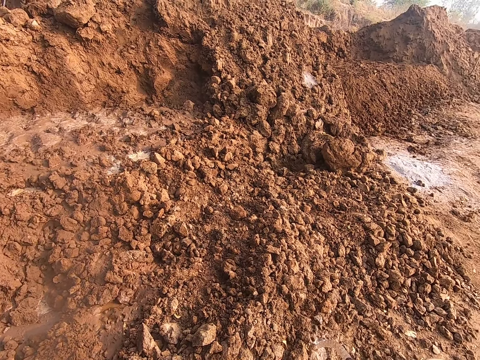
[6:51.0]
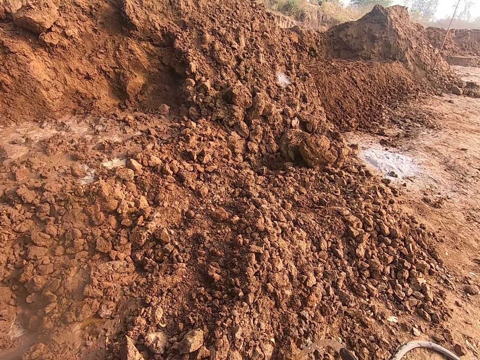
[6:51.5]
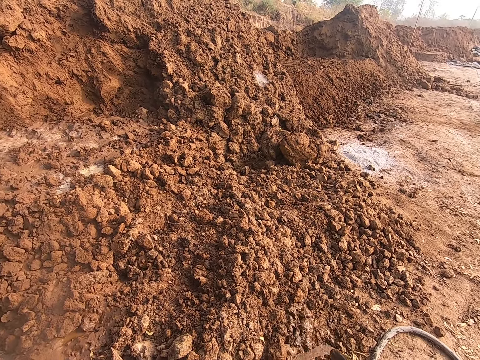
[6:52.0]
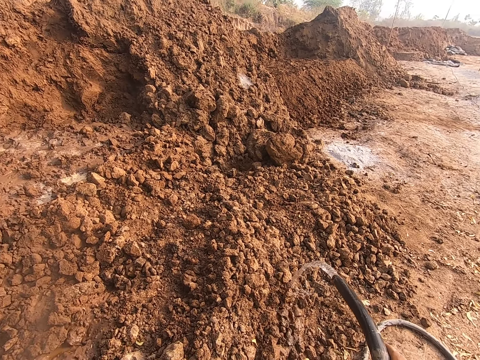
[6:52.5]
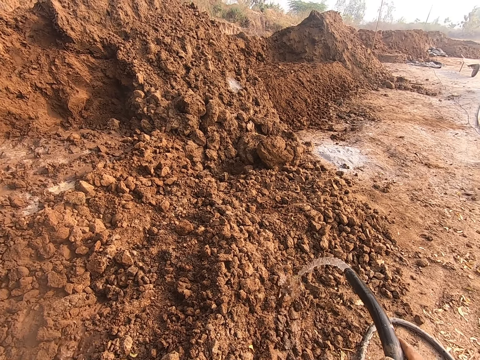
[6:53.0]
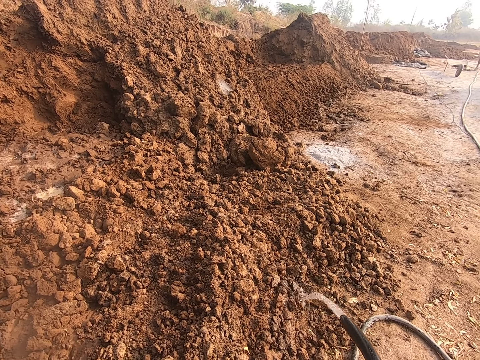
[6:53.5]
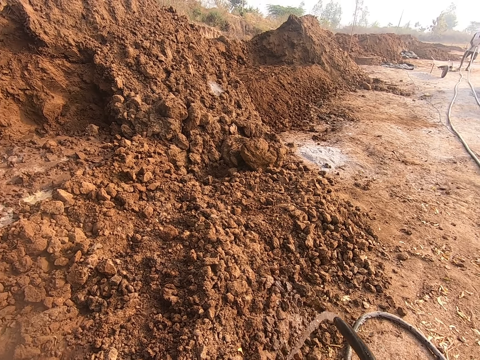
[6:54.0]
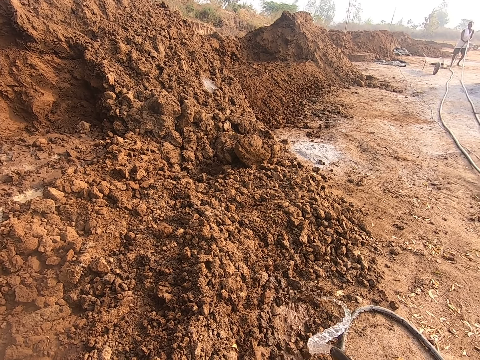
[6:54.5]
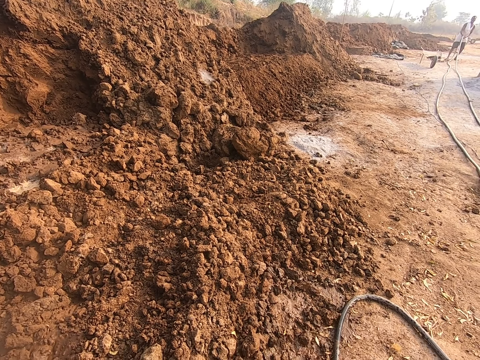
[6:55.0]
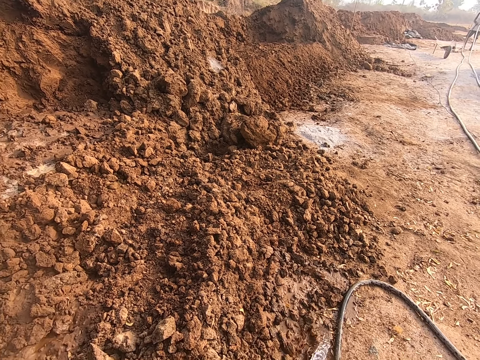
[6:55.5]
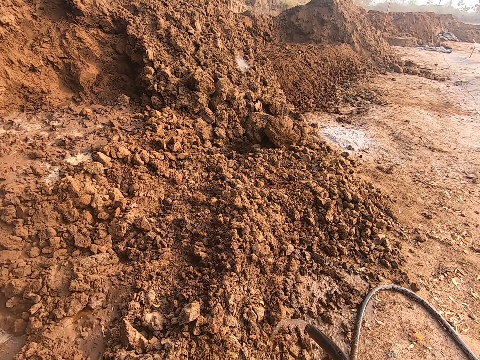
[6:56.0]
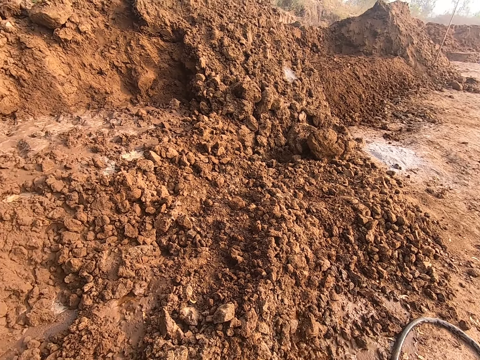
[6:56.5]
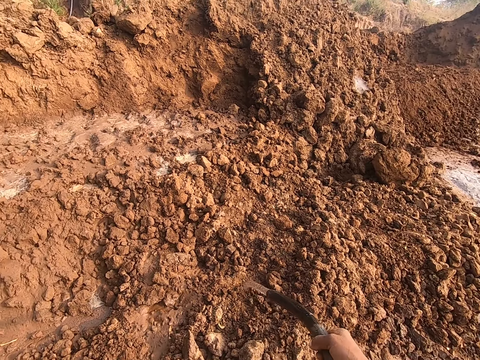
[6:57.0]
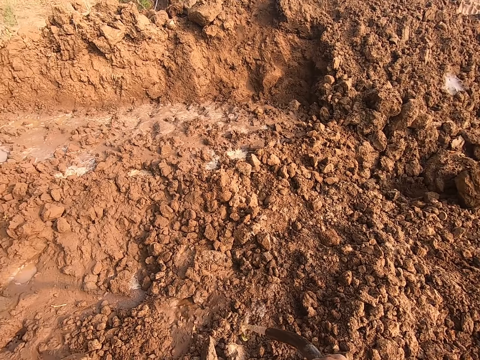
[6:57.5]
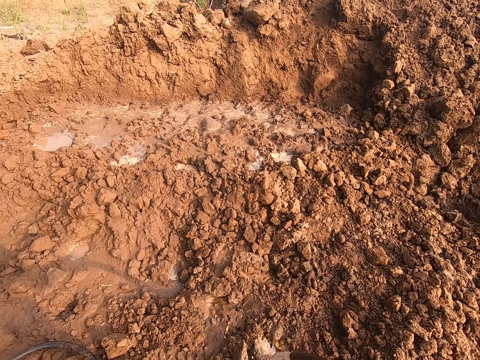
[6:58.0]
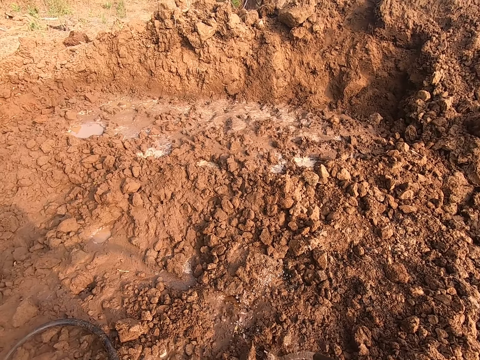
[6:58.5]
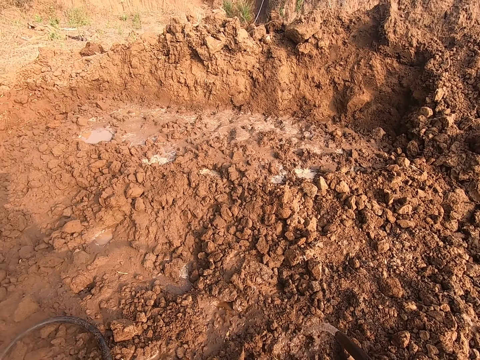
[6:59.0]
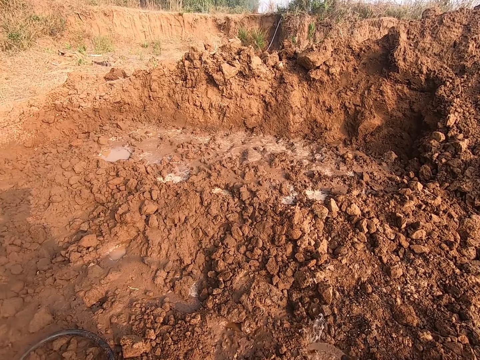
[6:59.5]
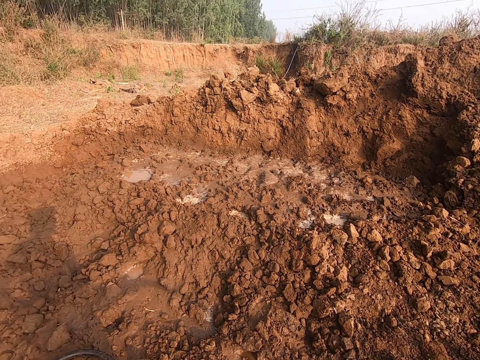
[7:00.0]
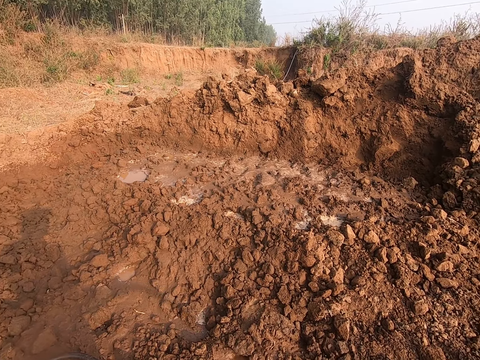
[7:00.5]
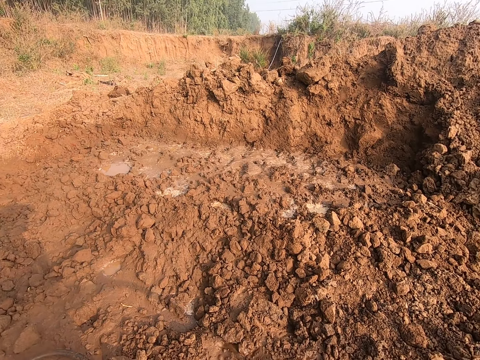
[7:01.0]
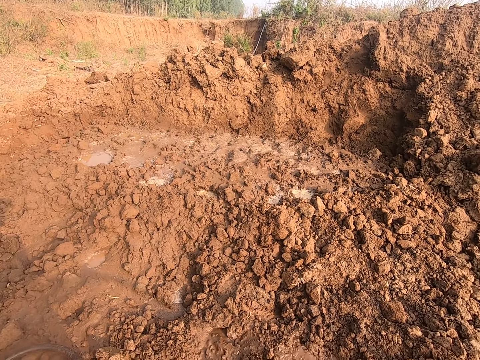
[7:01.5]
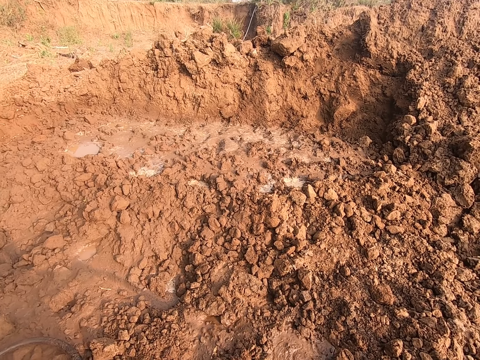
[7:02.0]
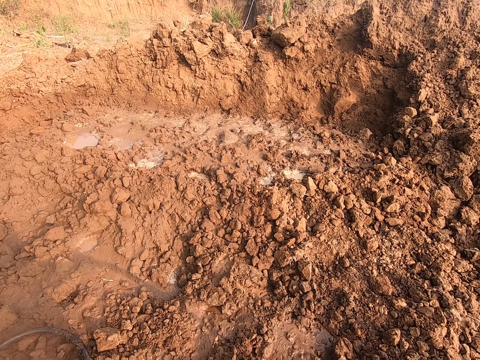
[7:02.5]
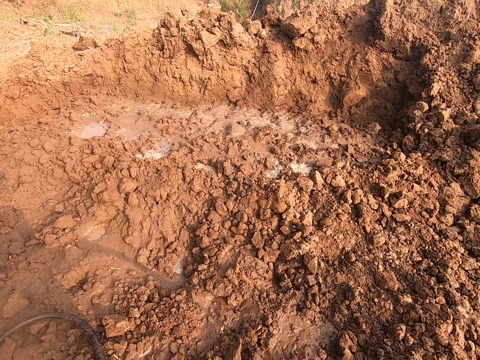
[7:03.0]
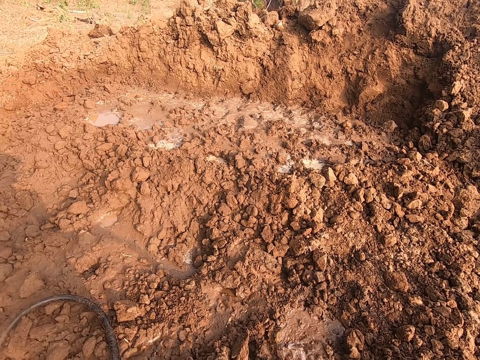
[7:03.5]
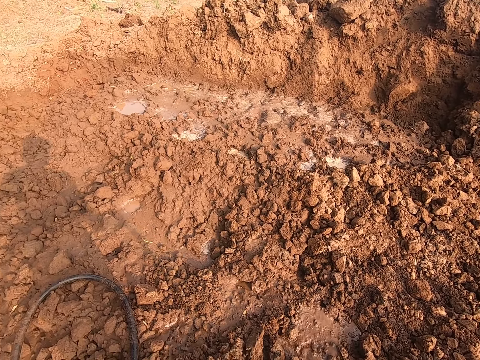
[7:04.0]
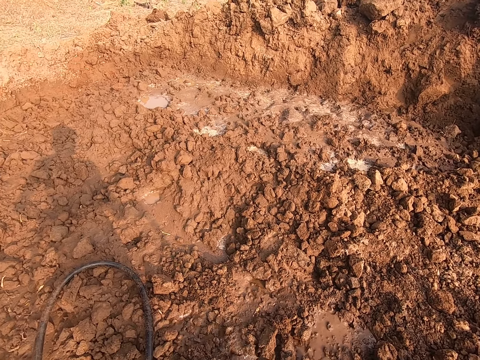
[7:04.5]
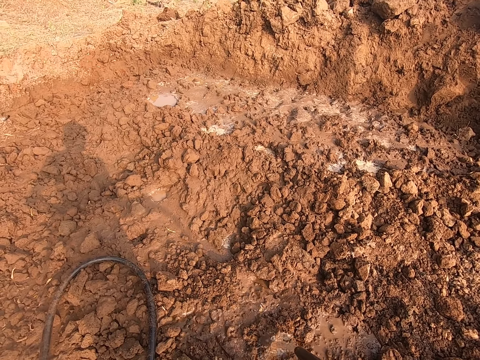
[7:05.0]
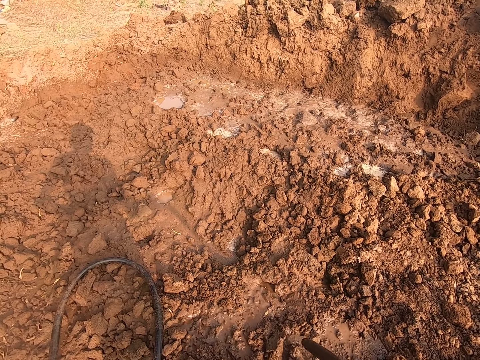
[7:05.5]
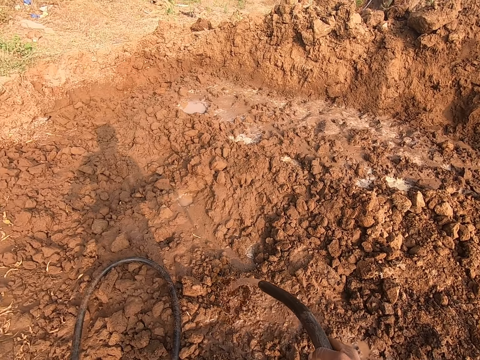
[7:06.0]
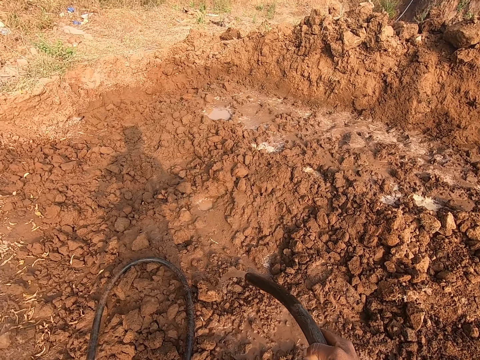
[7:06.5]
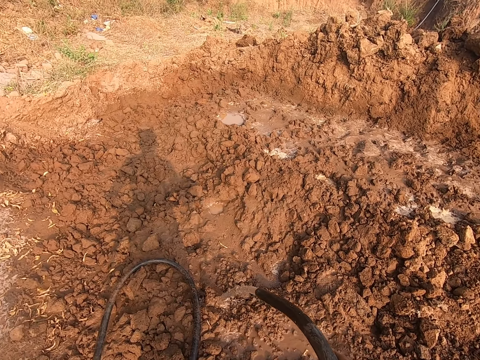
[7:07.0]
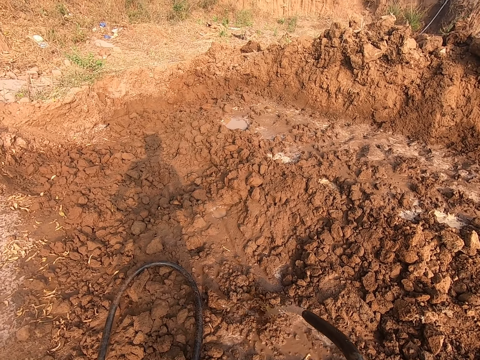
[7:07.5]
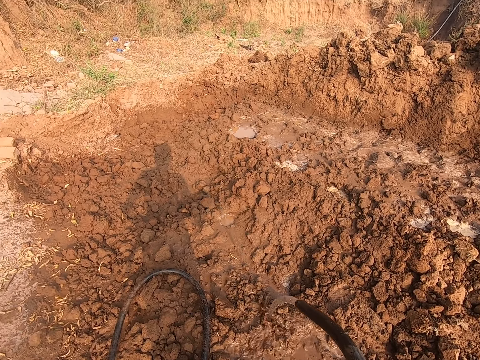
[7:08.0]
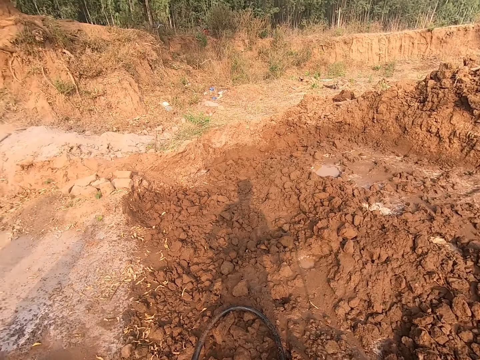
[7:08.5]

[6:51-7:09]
The camera wearer looks around. They spray water on the ground.

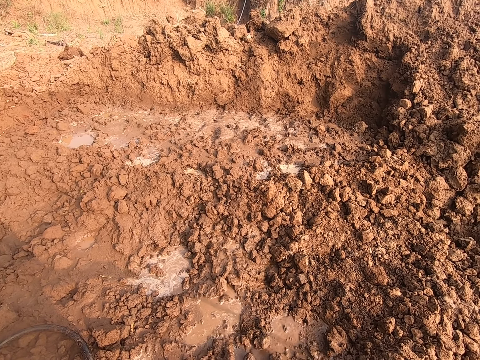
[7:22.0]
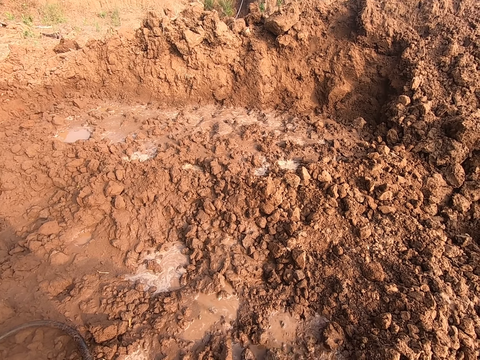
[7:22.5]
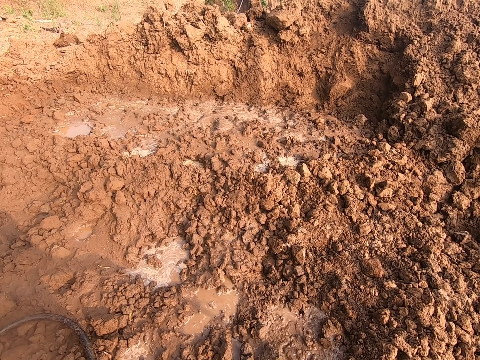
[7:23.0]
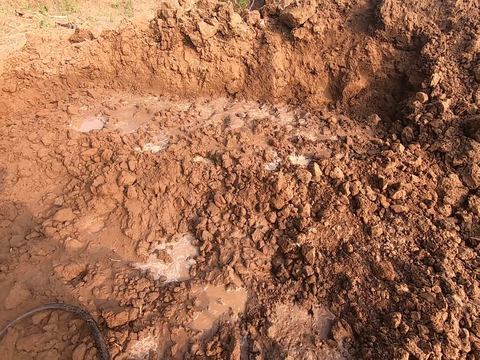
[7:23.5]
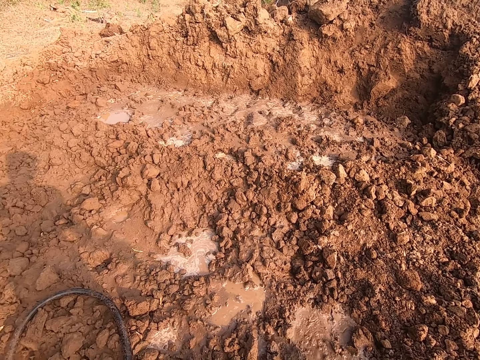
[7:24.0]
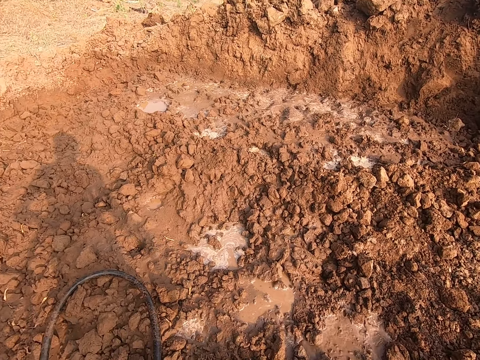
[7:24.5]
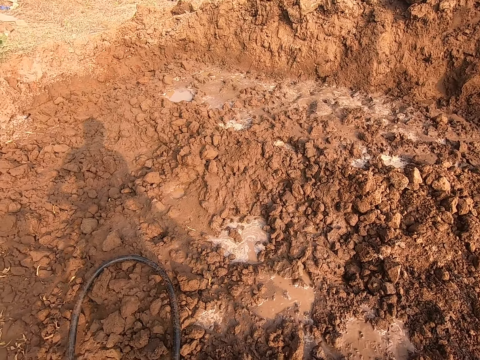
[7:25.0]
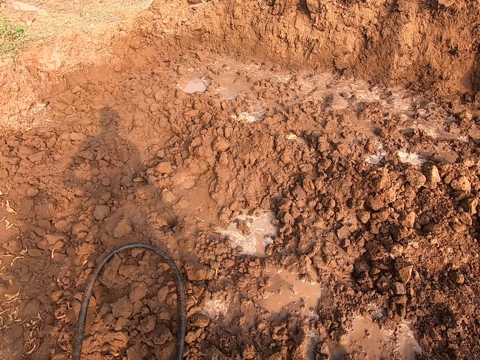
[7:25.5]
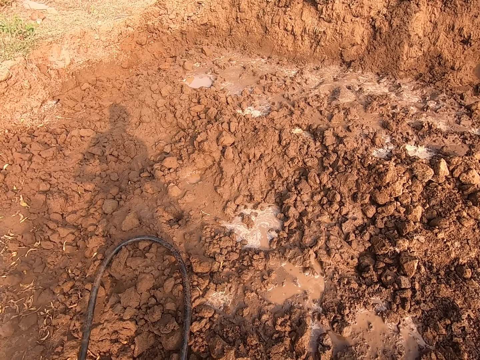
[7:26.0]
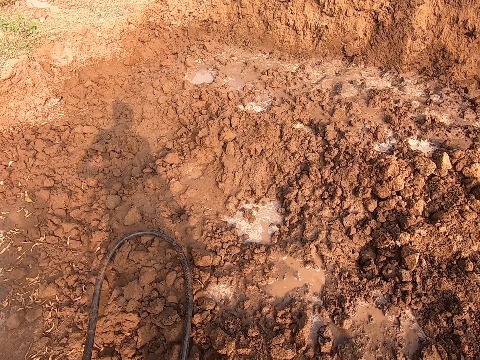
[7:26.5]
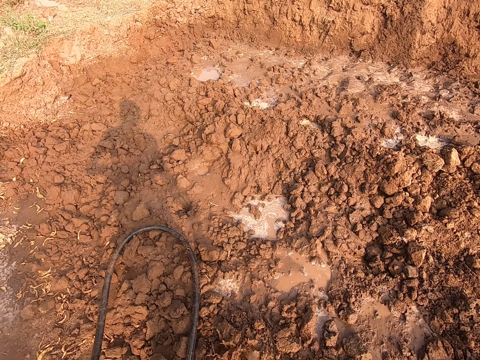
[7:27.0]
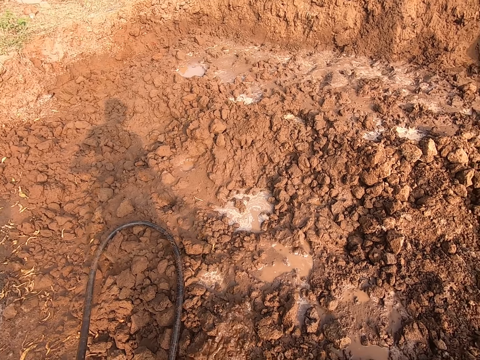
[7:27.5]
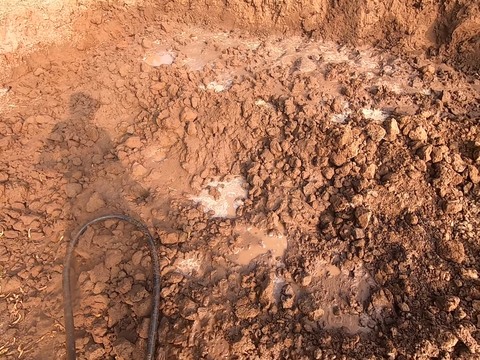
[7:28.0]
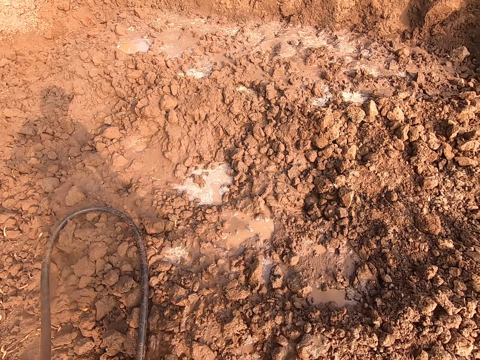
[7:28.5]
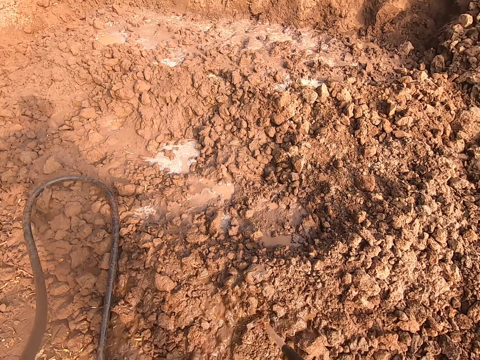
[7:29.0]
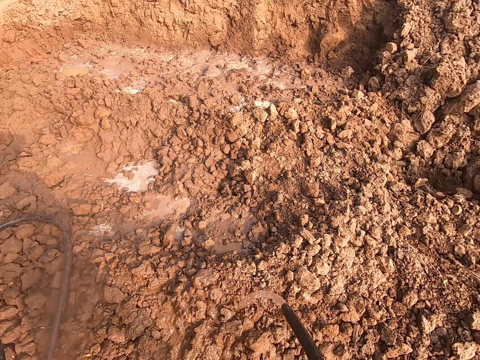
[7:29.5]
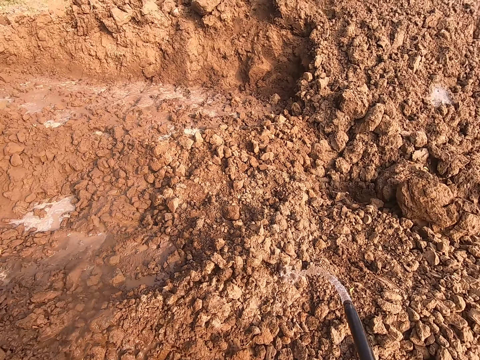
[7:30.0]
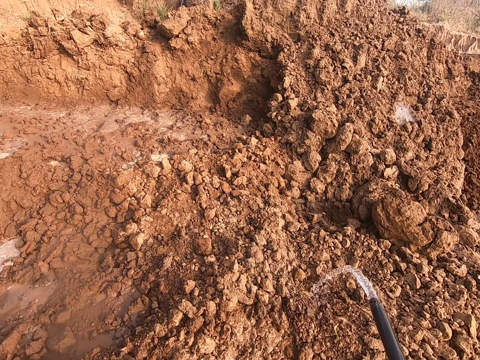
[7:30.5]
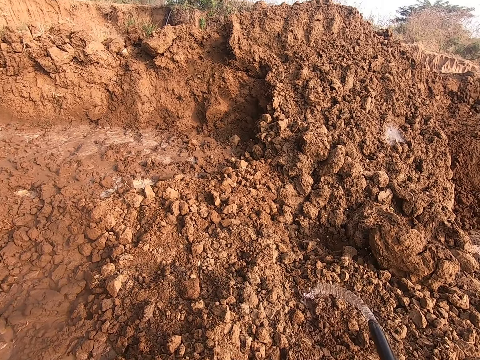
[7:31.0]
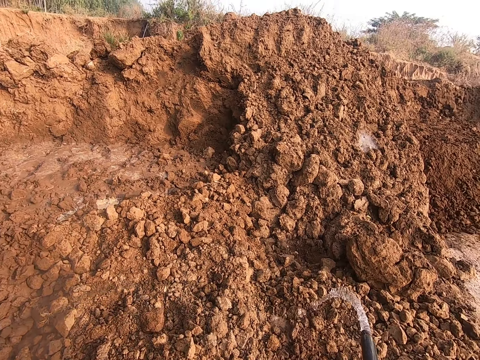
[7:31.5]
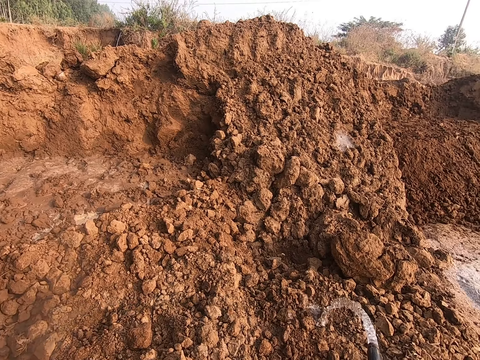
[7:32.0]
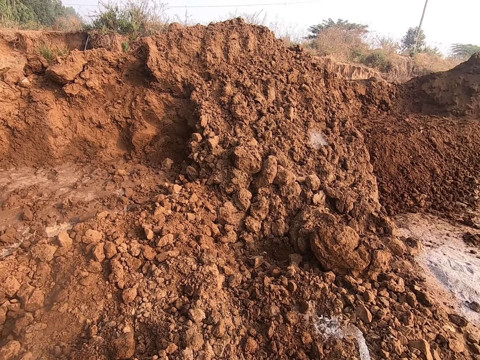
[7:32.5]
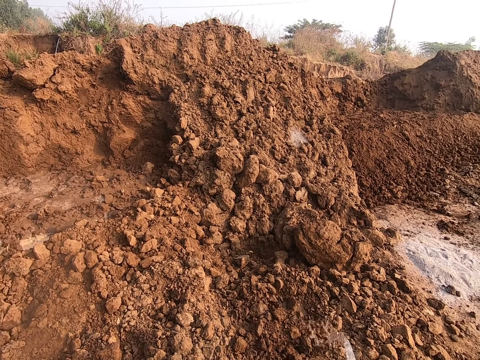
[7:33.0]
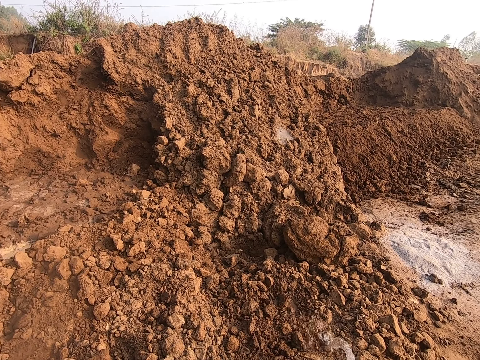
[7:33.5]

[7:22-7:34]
The camera wearer interacts with the boy. They look around. They spray water on the ground.
